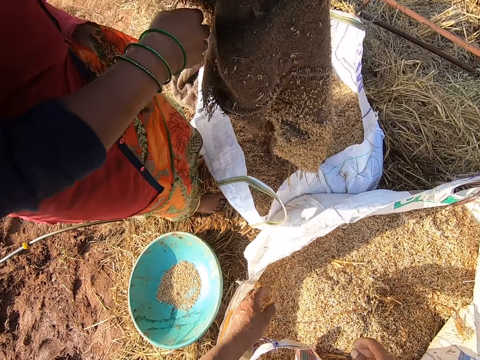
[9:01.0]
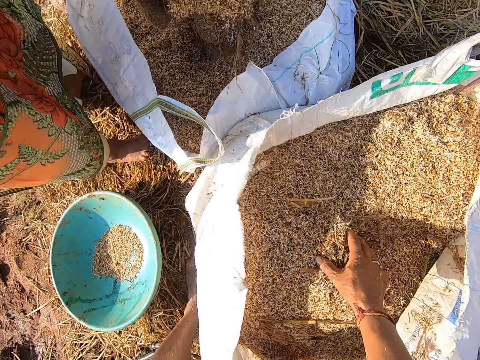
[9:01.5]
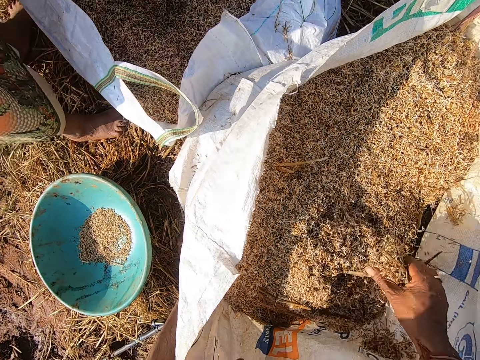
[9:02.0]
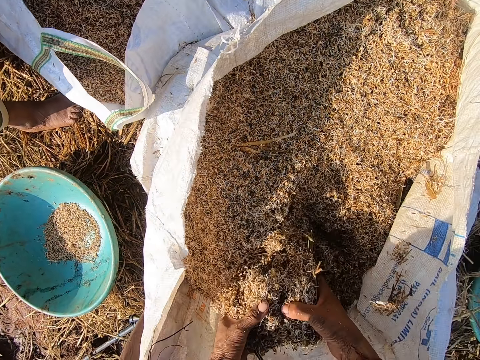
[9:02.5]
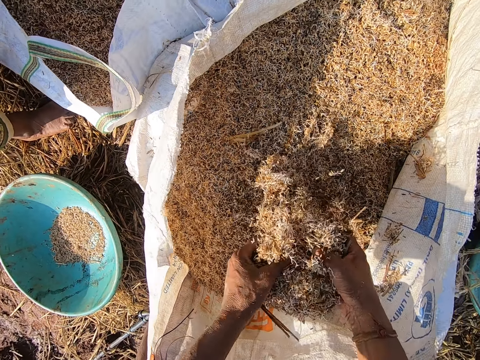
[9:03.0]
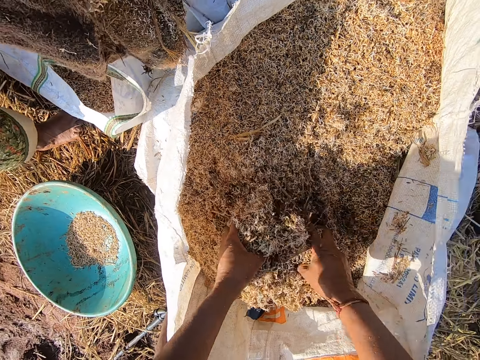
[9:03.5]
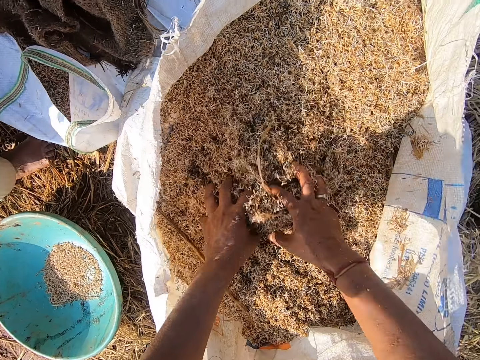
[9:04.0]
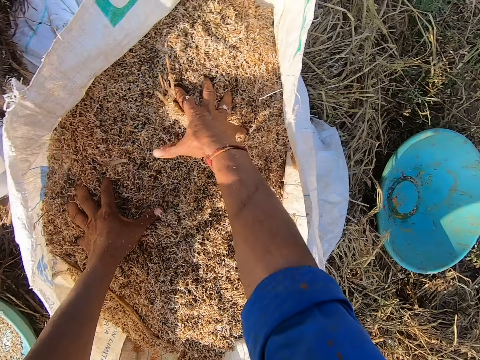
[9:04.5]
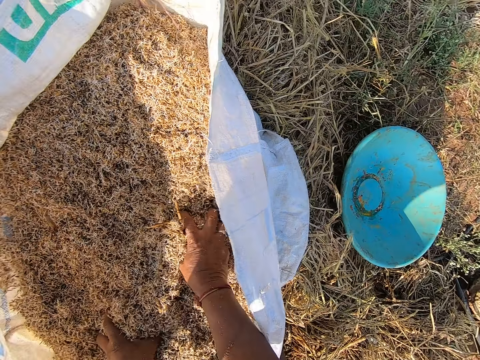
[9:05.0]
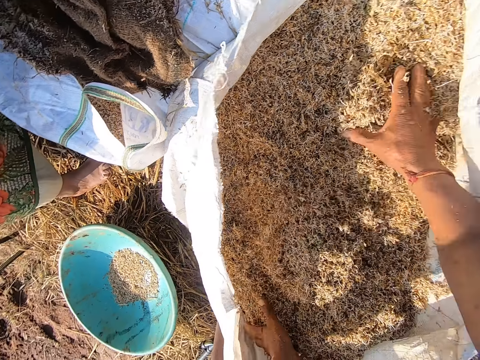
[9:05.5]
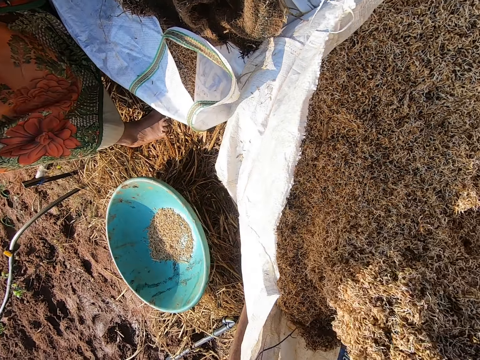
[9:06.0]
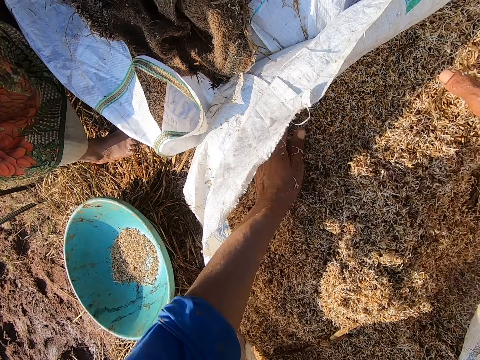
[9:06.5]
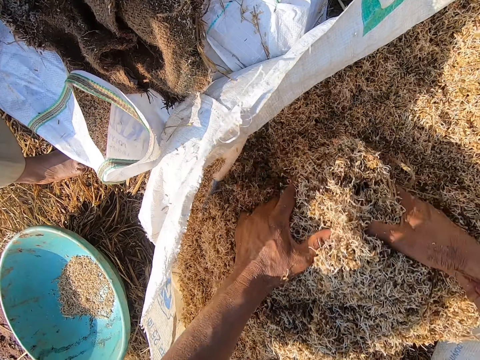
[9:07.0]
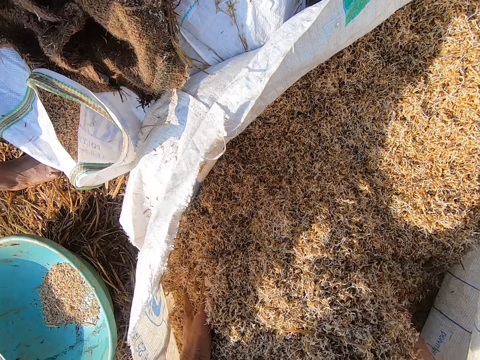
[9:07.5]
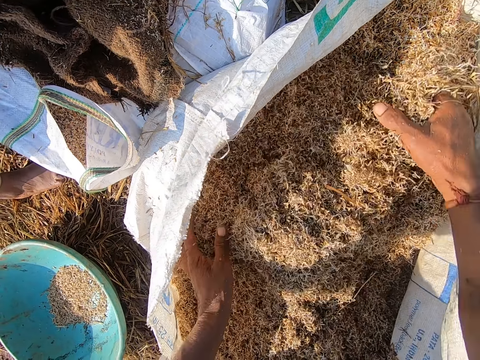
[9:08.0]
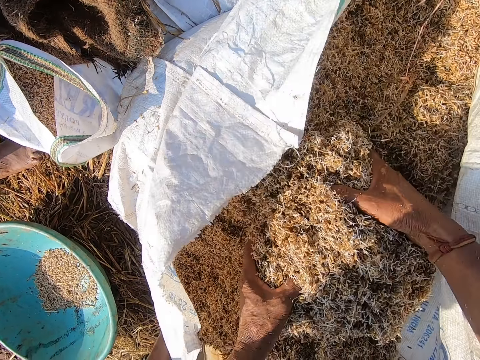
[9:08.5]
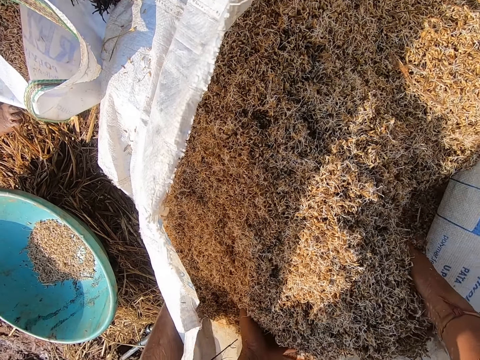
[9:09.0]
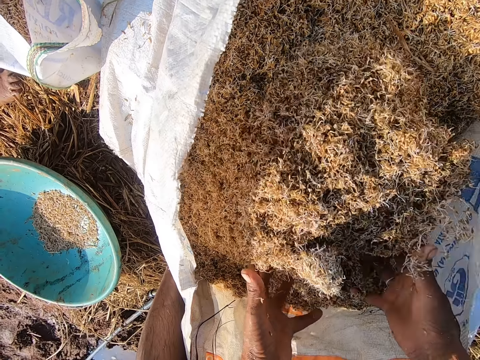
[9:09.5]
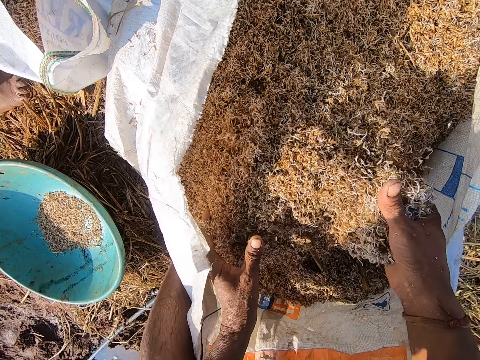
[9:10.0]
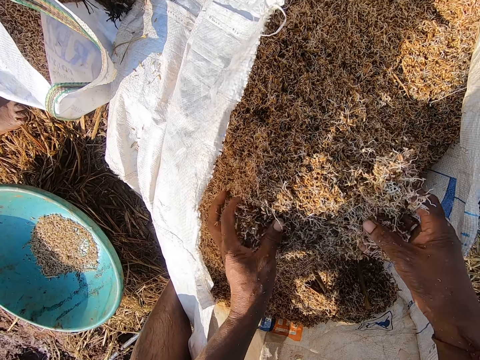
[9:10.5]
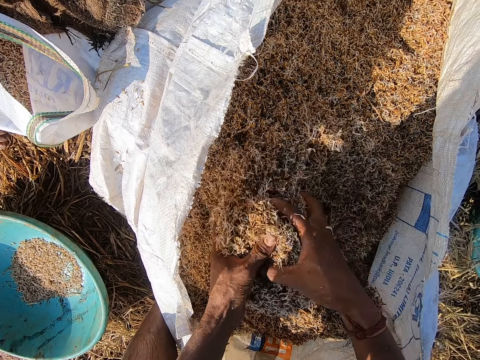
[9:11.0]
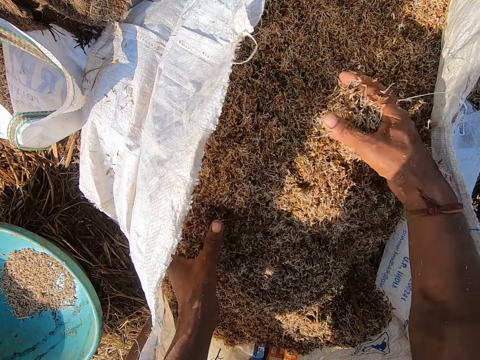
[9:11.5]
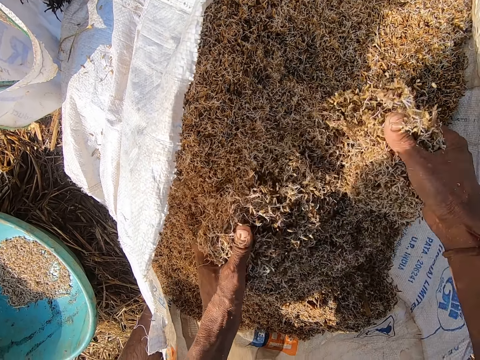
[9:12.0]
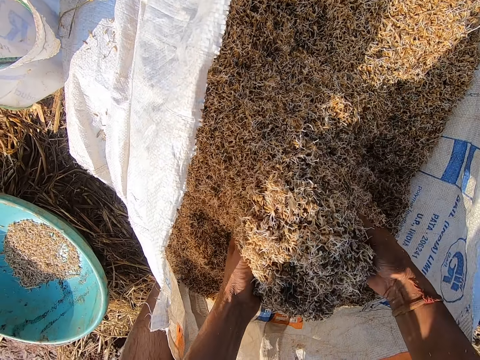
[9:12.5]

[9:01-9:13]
The camera wearer scatters the barley straw in the sack bag with his hands. He touches the sack bag with his left hand. He mixes the sawdust.

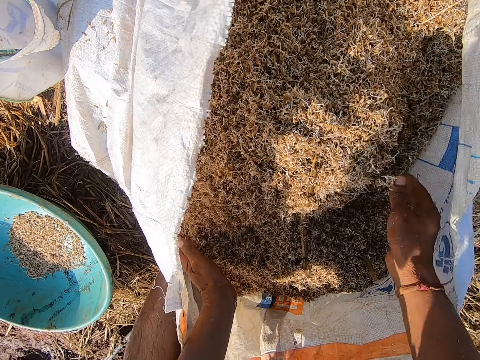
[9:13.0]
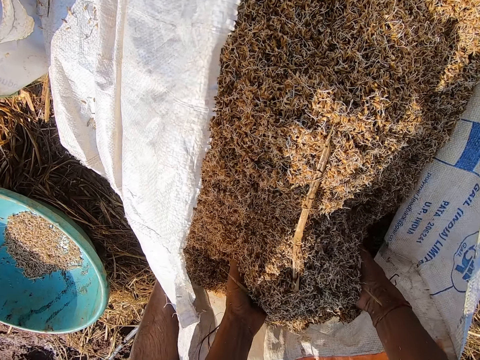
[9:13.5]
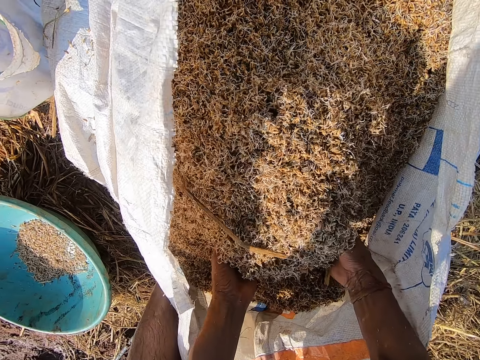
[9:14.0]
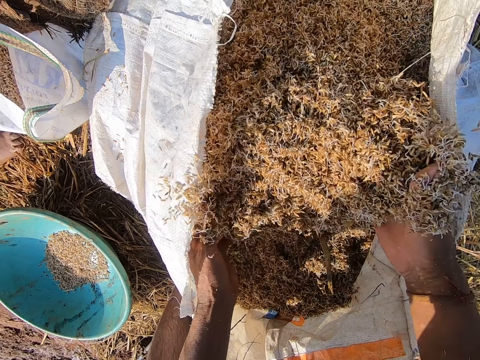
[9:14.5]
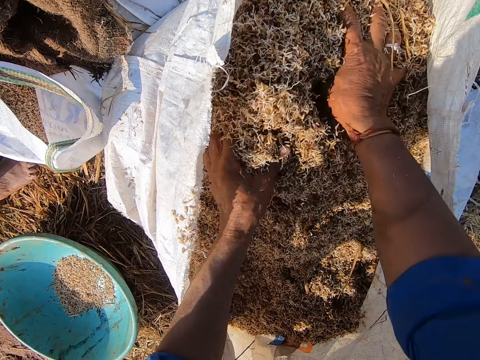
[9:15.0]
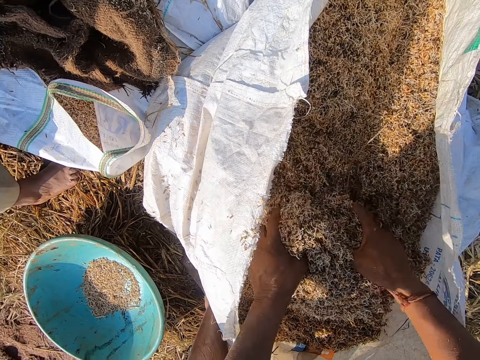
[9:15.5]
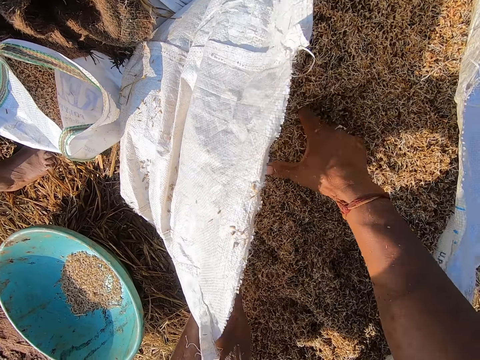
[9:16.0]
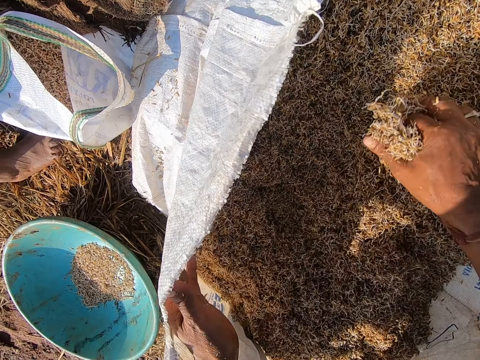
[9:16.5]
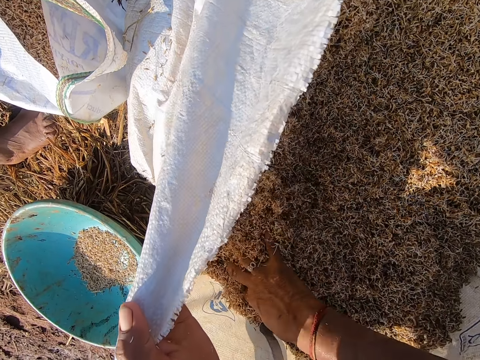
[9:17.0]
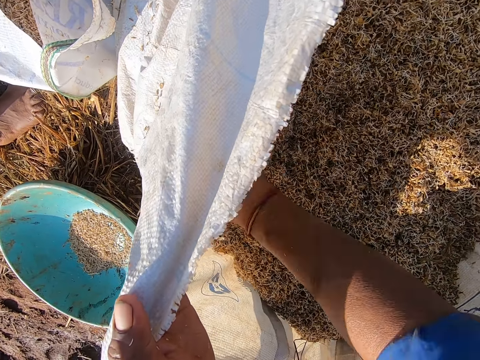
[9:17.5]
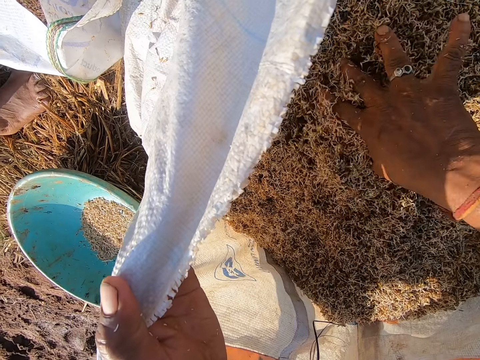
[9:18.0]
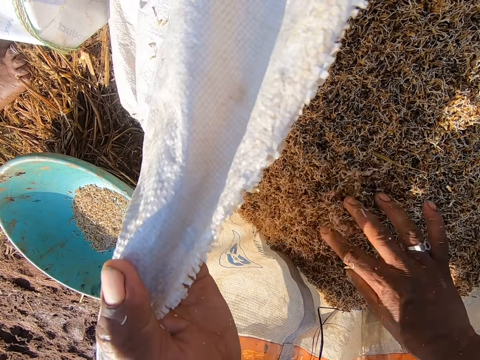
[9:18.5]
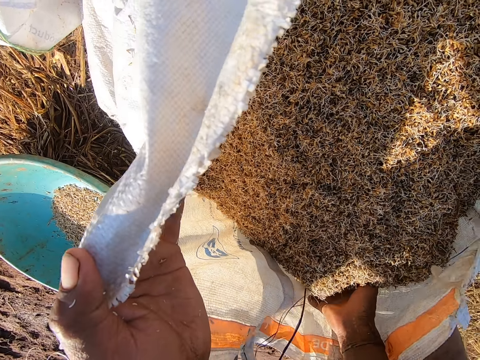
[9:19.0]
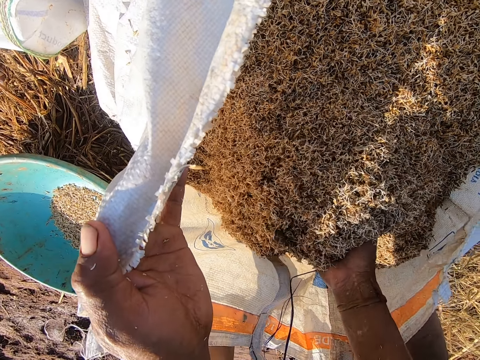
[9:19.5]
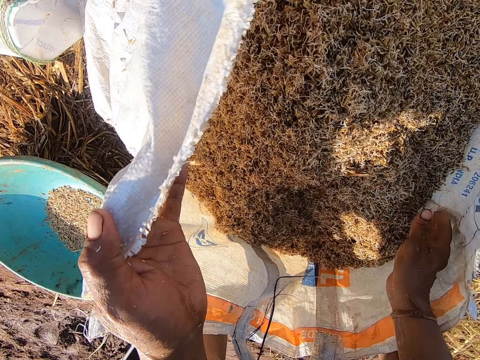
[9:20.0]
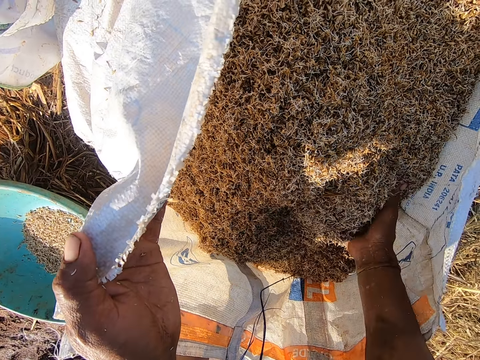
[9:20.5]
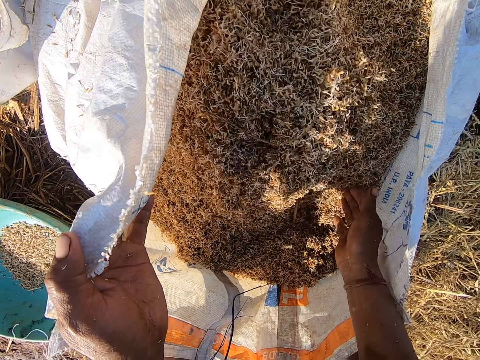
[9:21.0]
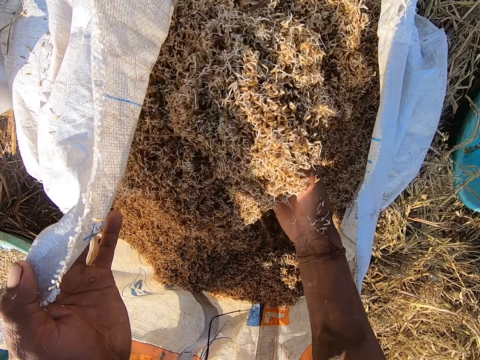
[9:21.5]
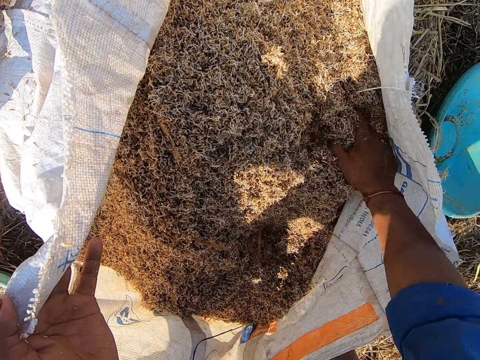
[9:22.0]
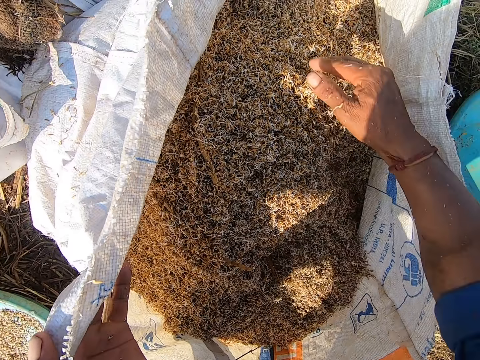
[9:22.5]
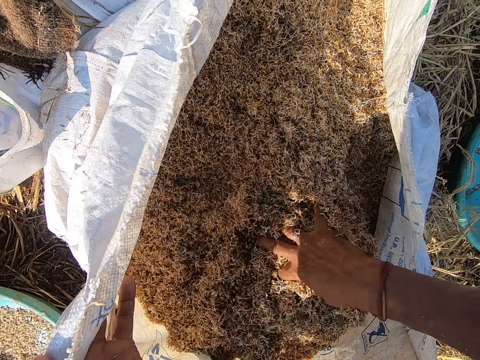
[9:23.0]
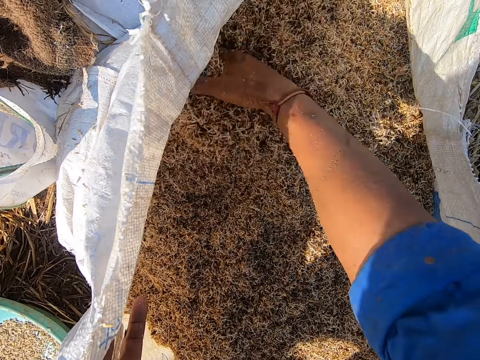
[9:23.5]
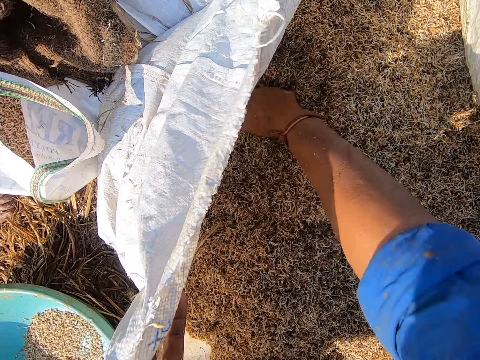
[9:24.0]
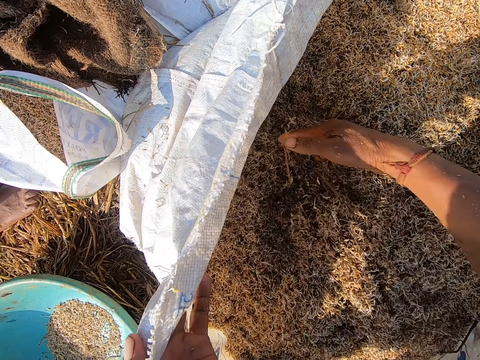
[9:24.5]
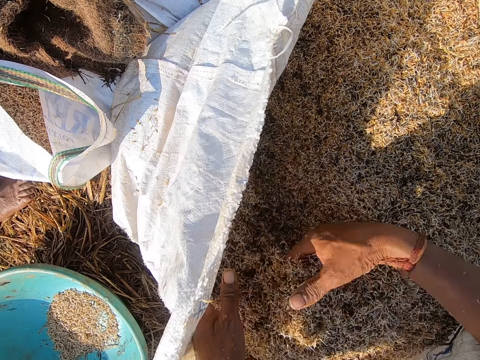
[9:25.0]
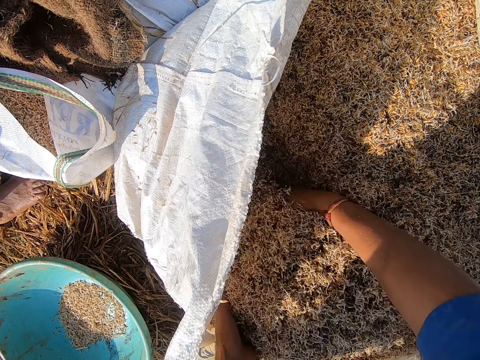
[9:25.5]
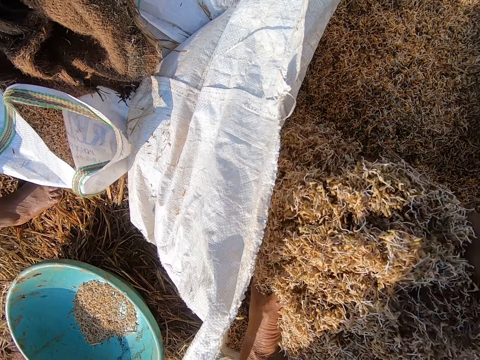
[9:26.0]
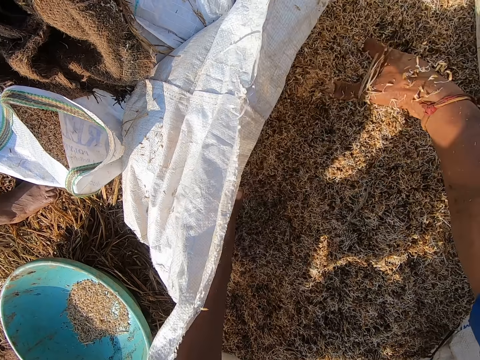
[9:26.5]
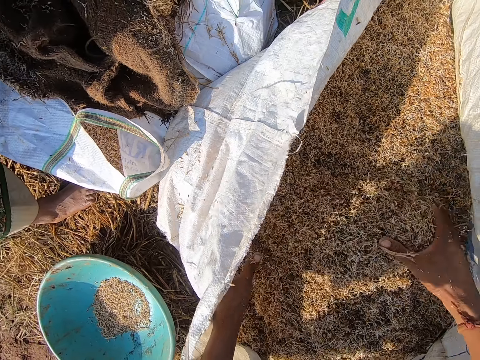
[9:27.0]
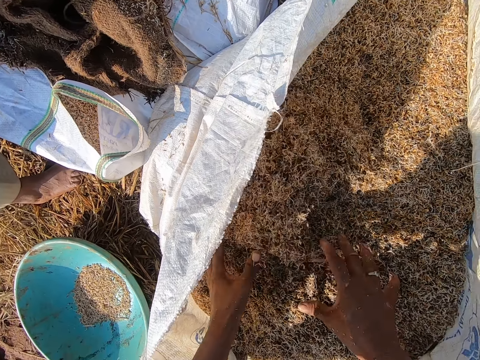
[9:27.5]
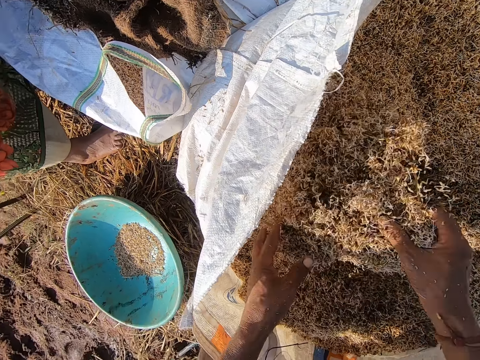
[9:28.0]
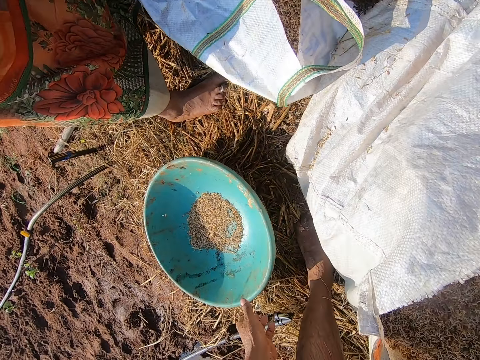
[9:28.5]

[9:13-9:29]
The camera wearer holds the sack on the ground with his left hand. He shuffles barley straw in the sack on the ground with his right hand. He shuffles the barley straw in the sack on the ground with both hands. He picks up the bowl.
